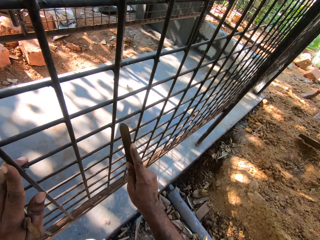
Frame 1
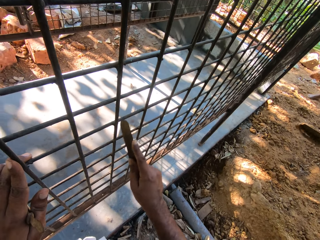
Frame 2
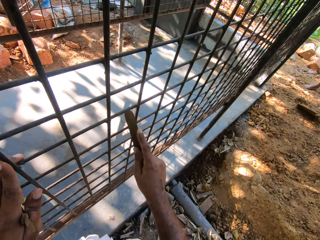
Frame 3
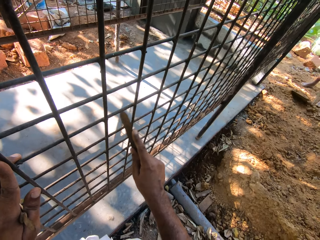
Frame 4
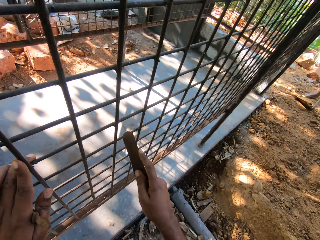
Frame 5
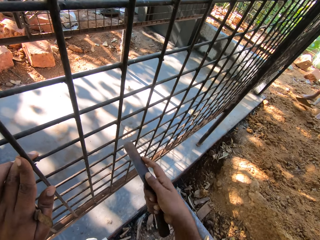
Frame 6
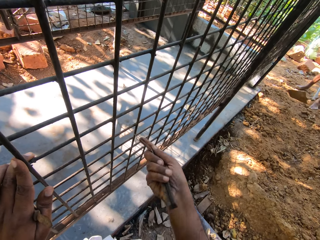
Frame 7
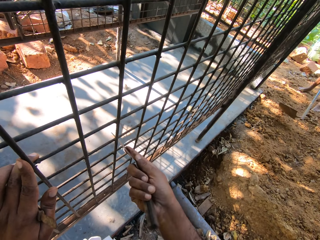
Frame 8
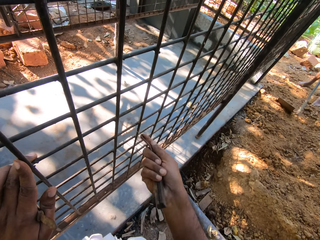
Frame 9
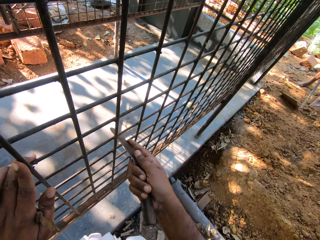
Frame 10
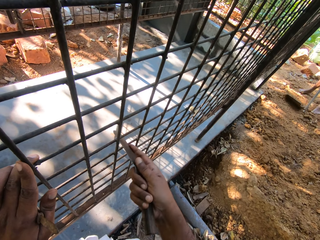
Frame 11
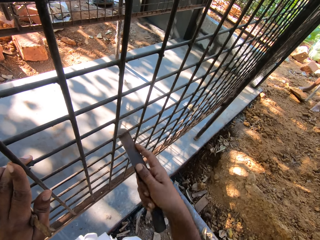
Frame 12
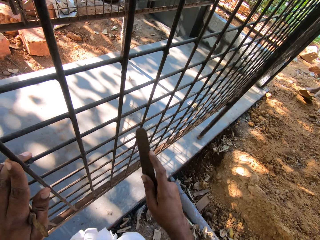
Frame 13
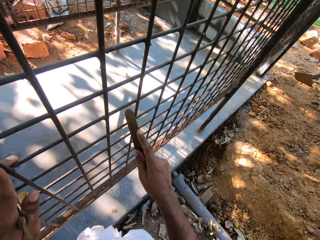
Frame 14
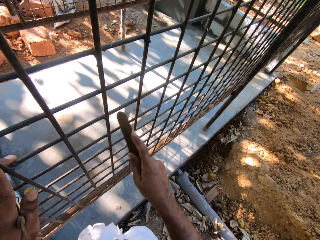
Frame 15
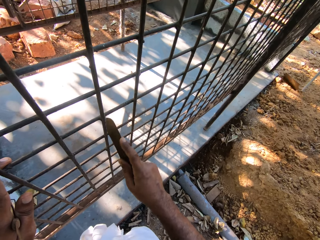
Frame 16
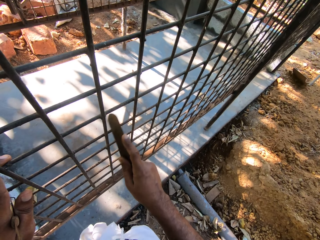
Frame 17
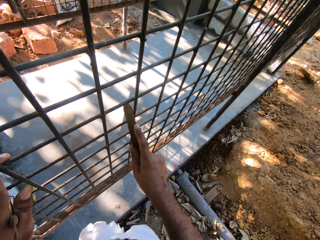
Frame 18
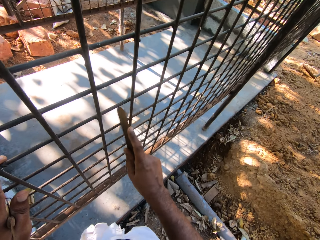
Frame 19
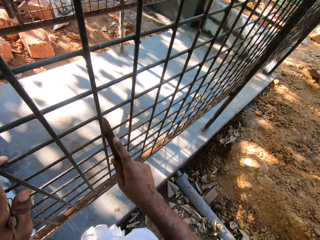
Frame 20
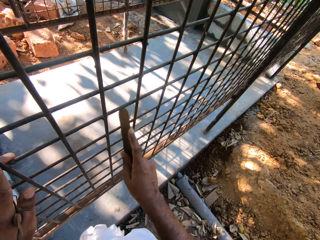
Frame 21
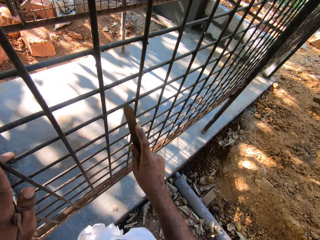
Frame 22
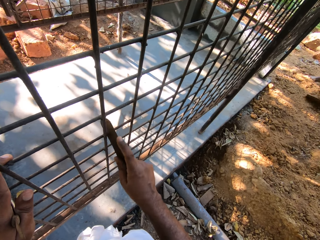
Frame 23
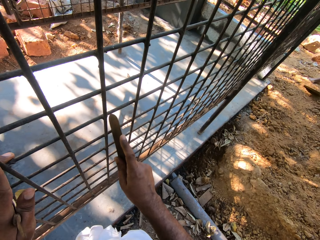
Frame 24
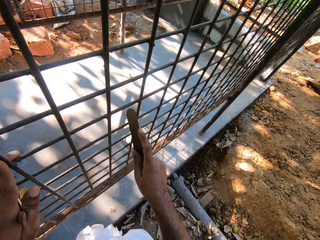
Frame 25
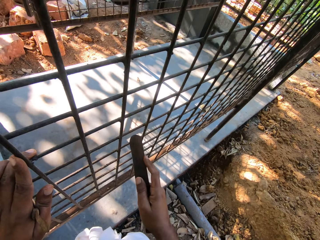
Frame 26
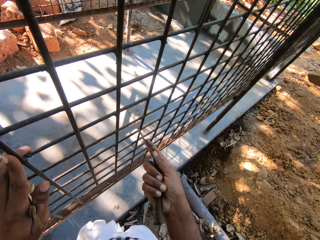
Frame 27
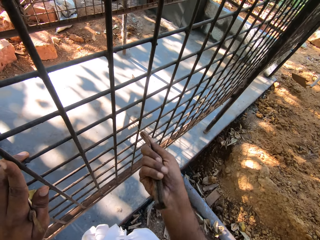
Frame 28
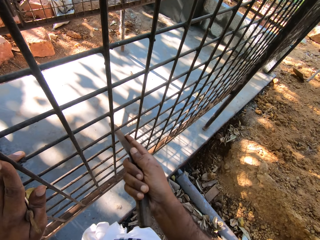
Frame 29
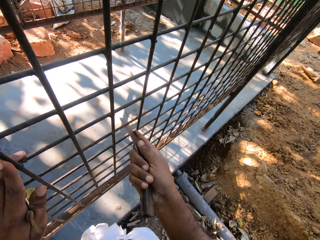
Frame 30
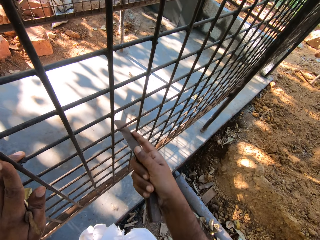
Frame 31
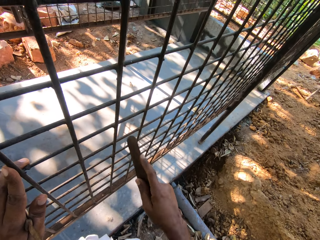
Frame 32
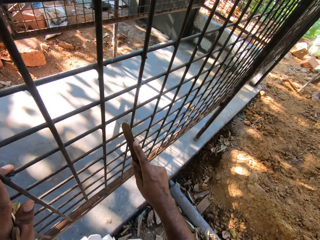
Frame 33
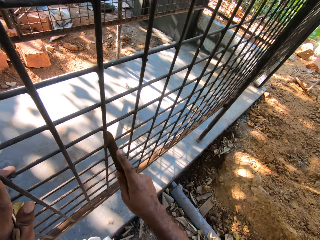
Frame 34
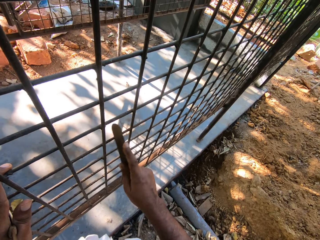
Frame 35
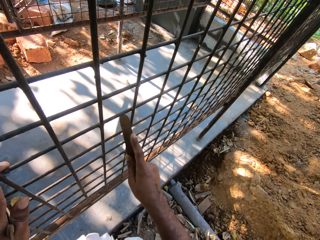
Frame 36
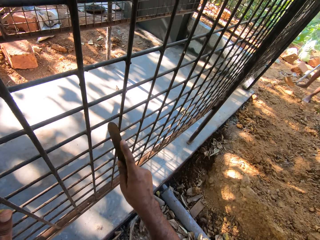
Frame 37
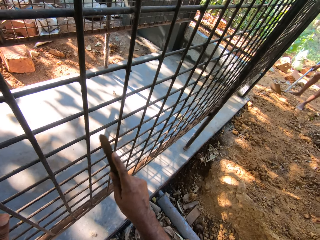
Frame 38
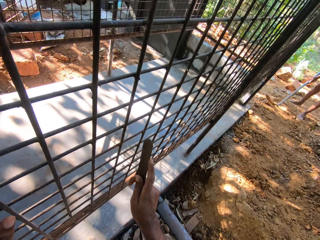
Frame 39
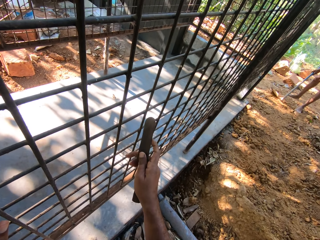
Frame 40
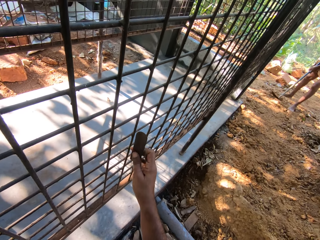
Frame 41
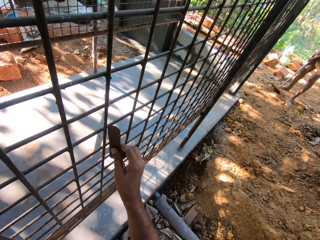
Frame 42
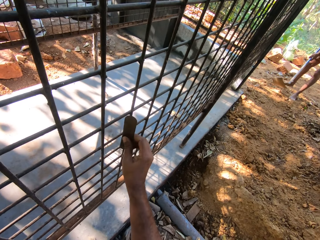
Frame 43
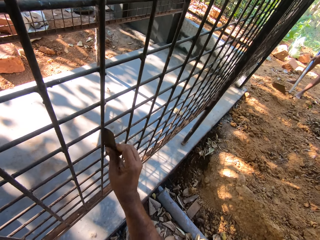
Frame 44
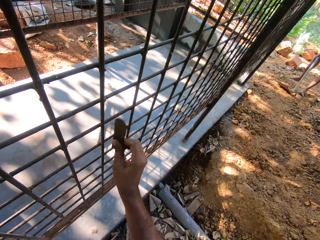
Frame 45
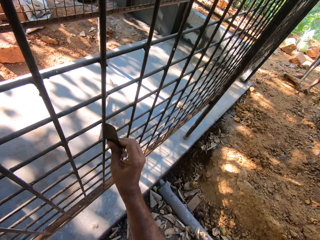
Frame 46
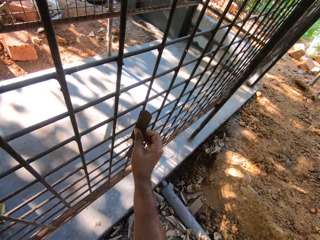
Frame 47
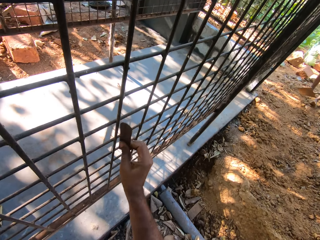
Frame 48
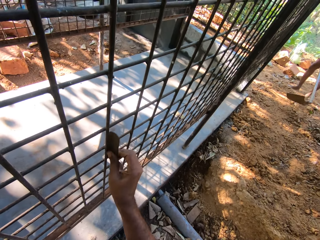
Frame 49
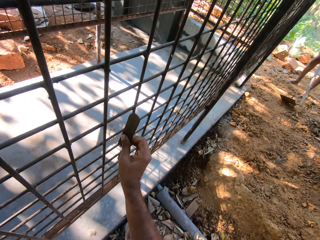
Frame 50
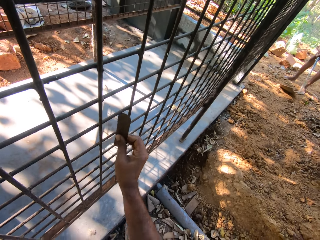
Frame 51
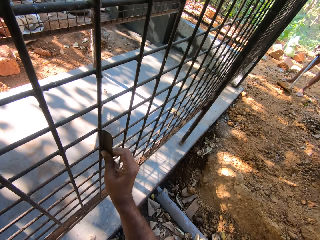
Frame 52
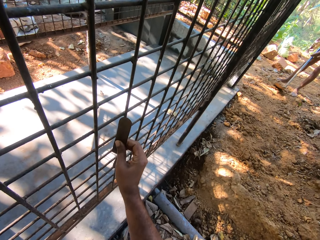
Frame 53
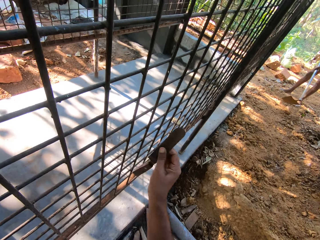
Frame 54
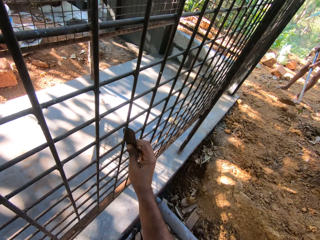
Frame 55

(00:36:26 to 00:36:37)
Another man spreads sand on the ground with a hoe in his hands.

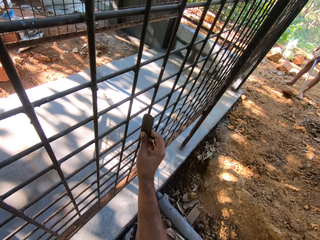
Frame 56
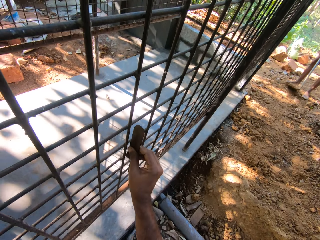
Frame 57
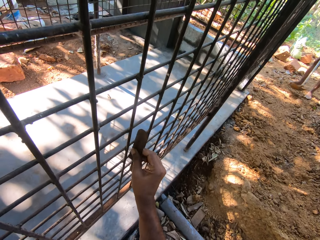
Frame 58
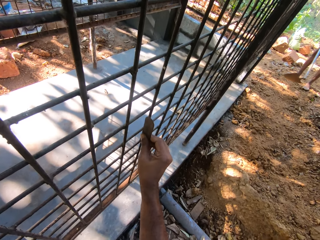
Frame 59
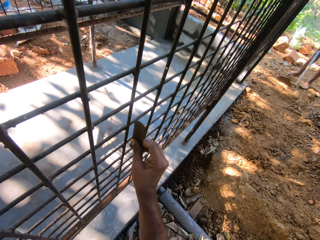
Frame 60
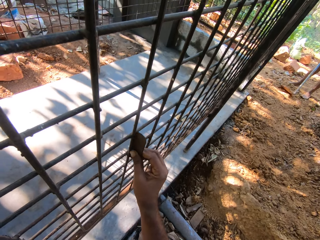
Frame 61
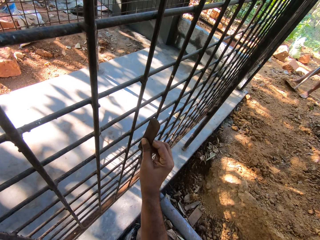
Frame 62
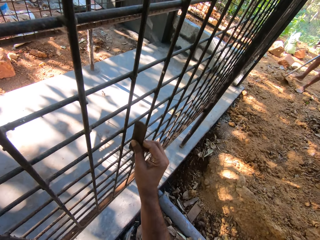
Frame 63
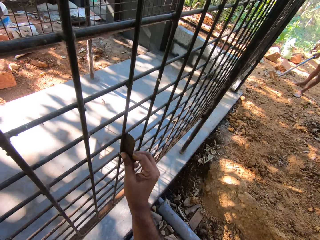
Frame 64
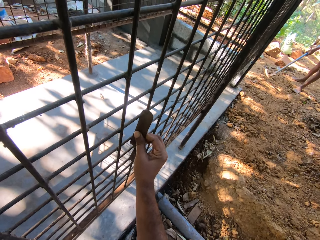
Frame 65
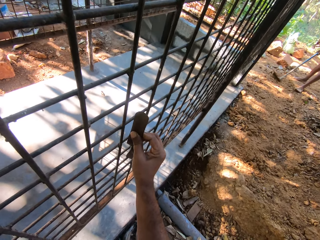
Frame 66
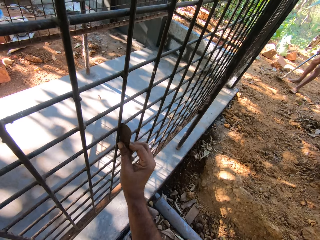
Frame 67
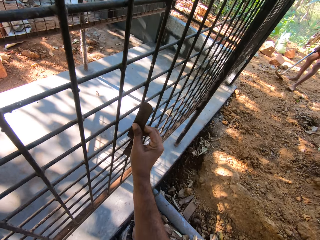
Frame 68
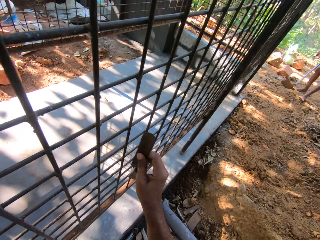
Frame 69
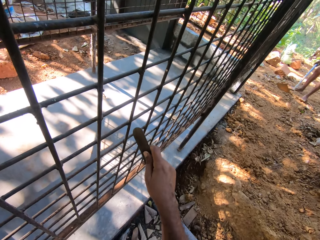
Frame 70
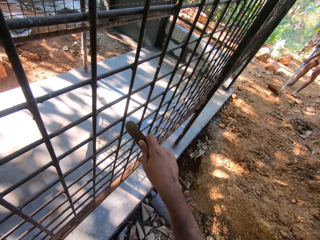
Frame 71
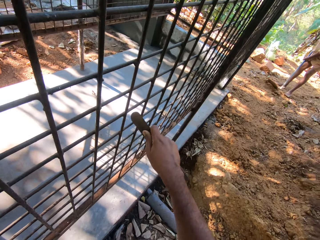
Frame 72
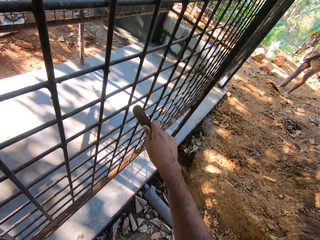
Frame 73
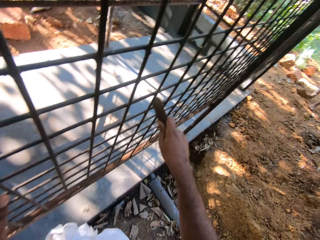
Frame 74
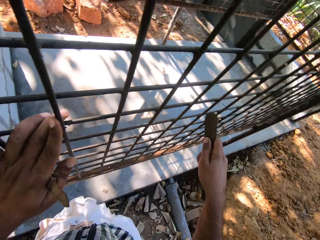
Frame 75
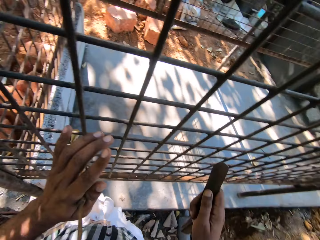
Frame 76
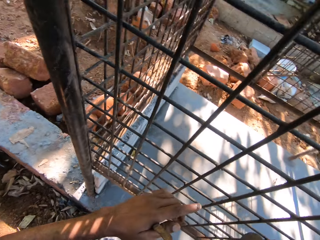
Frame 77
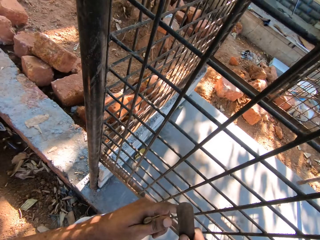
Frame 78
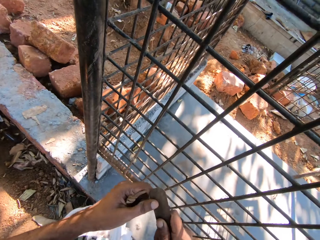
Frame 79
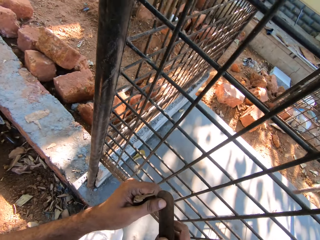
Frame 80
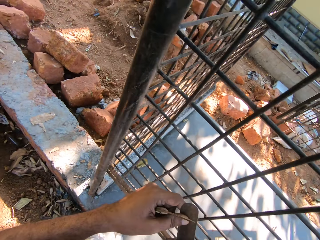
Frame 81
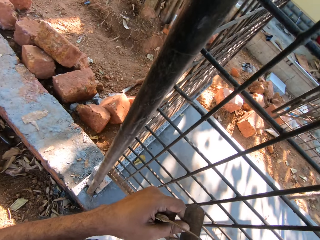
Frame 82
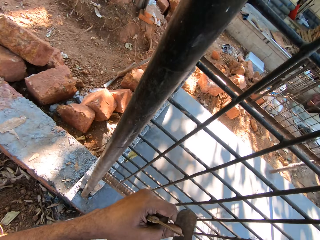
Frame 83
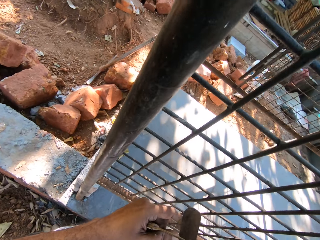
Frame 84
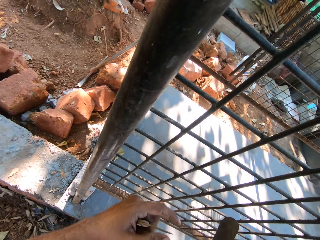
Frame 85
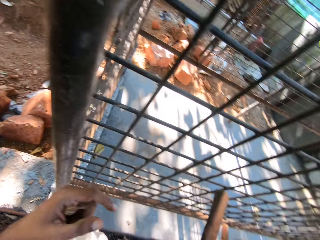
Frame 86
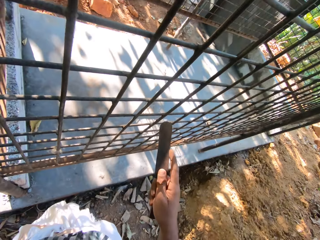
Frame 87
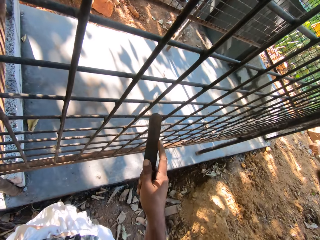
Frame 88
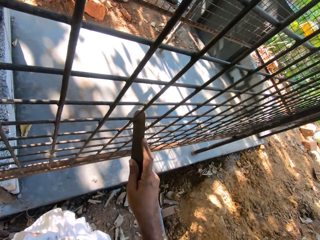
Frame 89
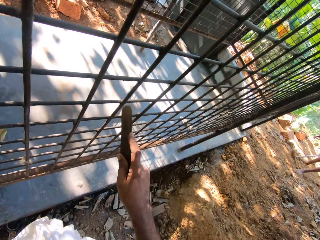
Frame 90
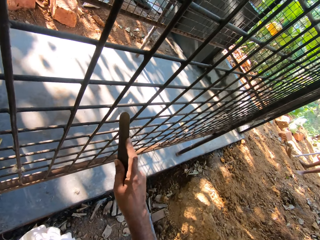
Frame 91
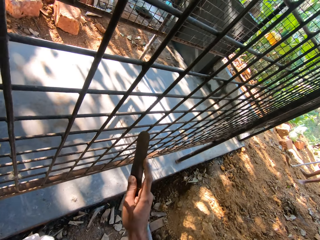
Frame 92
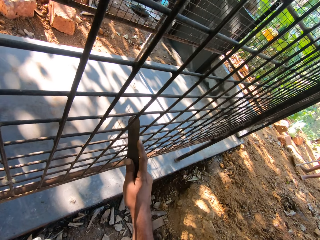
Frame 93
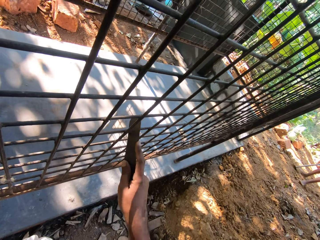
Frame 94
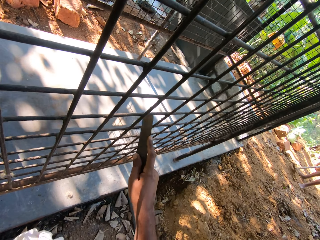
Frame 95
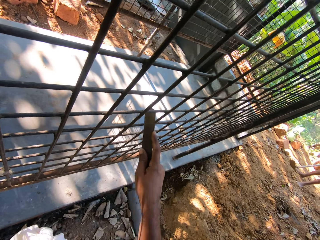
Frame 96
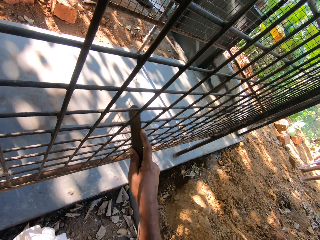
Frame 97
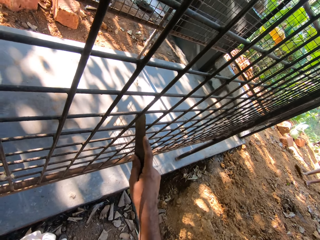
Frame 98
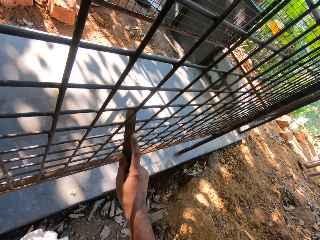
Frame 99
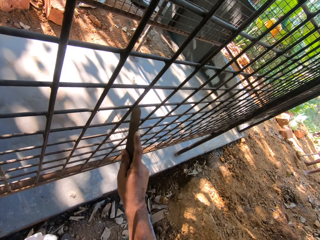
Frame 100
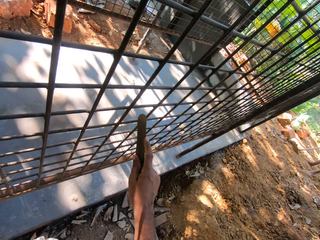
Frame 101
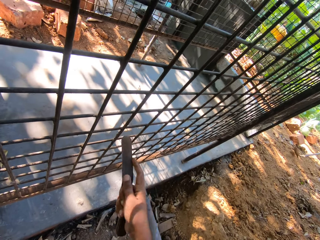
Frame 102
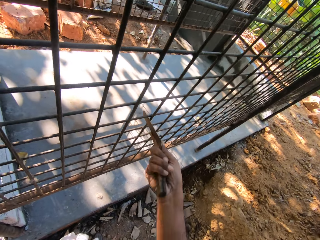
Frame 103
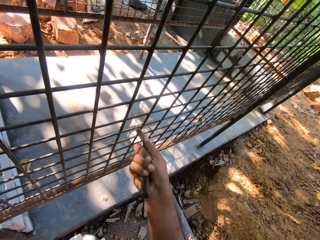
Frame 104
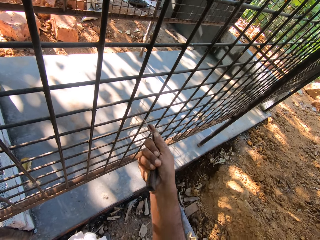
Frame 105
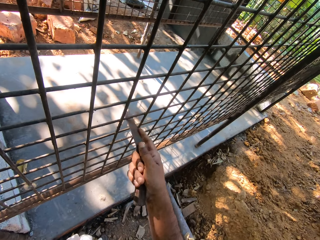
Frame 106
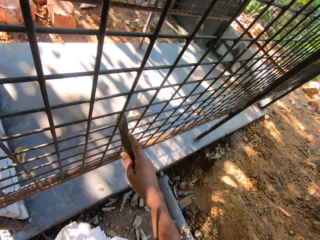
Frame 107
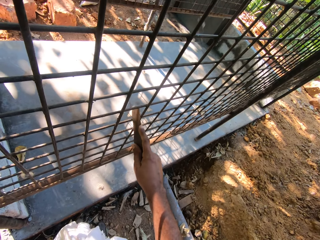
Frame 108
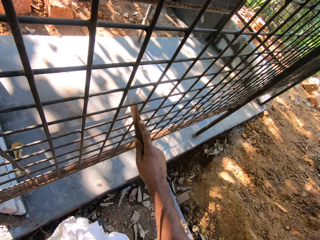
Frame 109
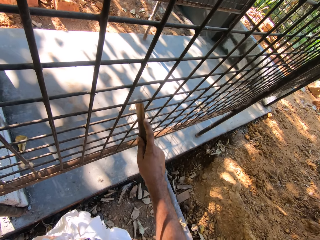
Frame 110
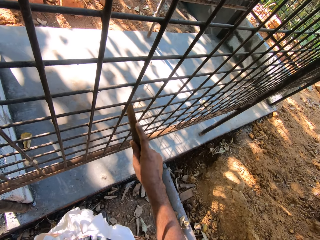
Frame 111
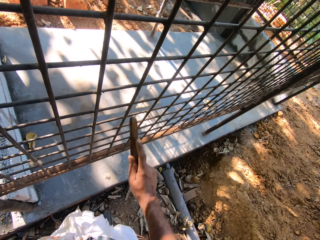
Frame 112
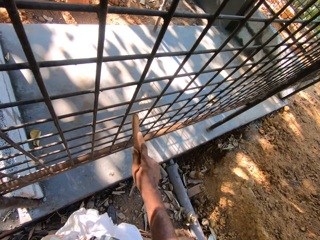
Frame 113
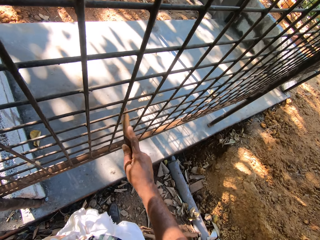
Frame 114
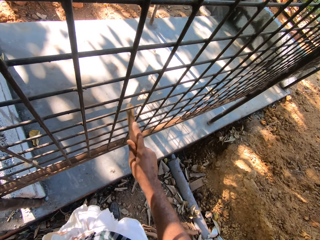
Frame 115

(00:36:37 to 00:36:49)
The camera wearer looks around. He holds the file with his hands. He files the metal cage with the file in his right hand.
